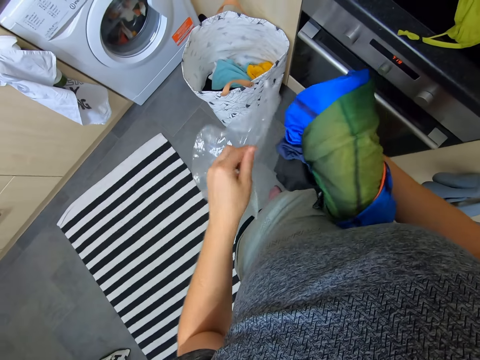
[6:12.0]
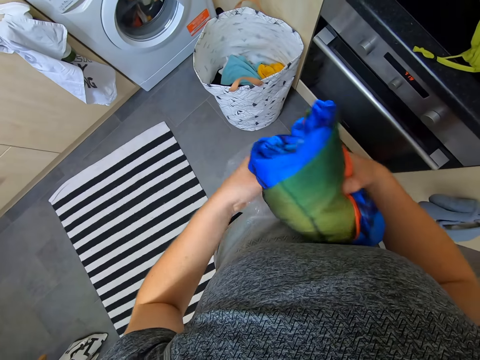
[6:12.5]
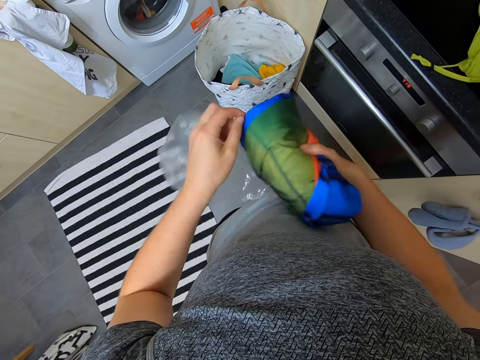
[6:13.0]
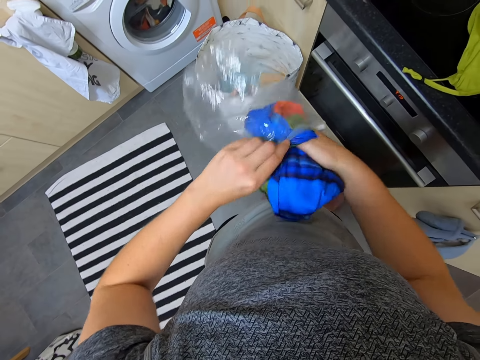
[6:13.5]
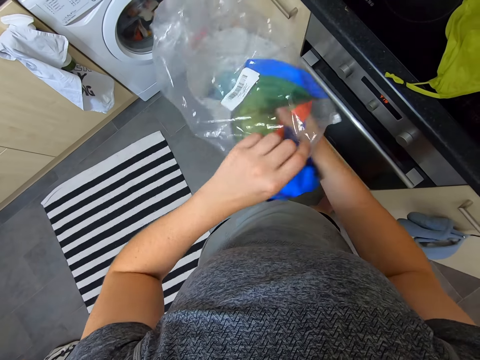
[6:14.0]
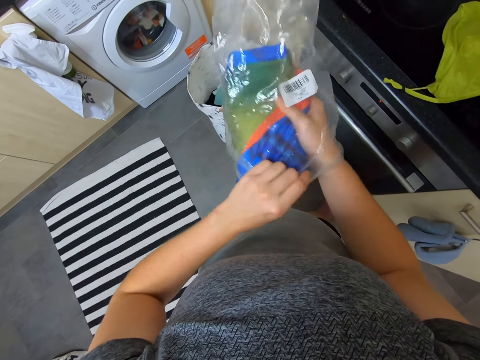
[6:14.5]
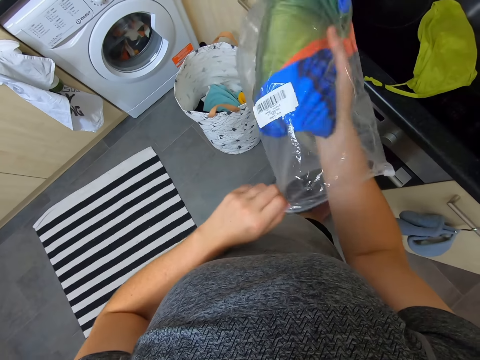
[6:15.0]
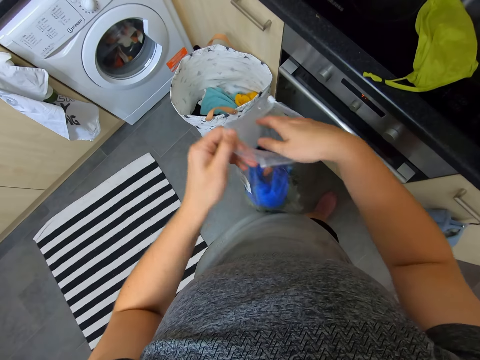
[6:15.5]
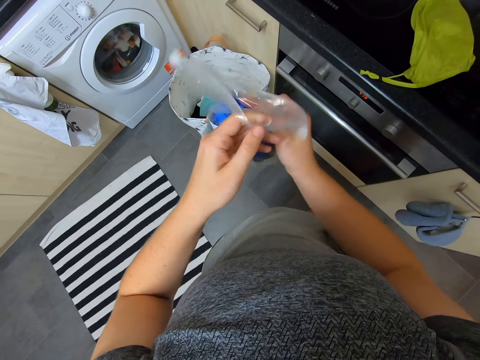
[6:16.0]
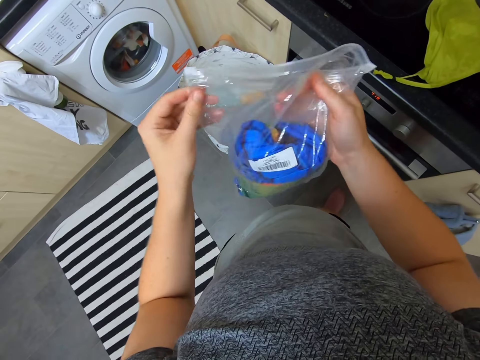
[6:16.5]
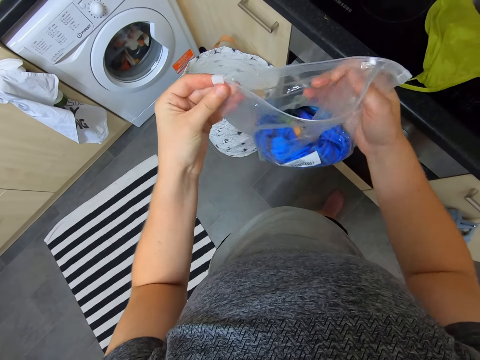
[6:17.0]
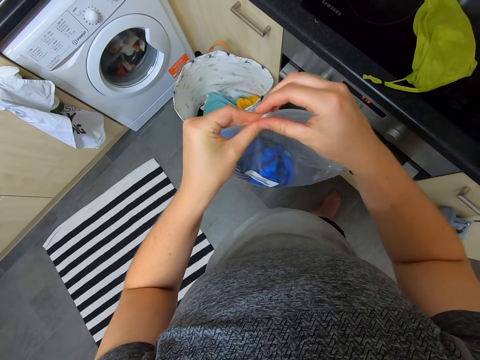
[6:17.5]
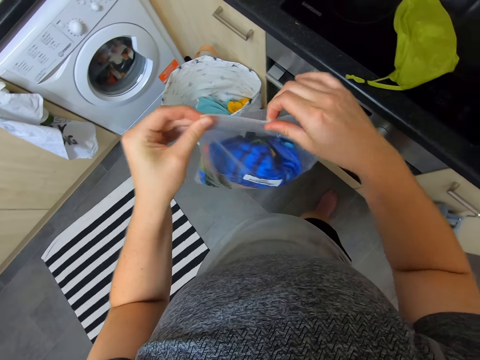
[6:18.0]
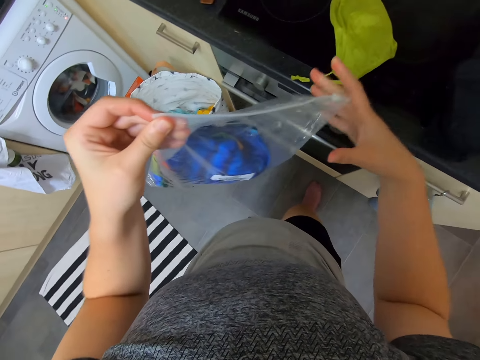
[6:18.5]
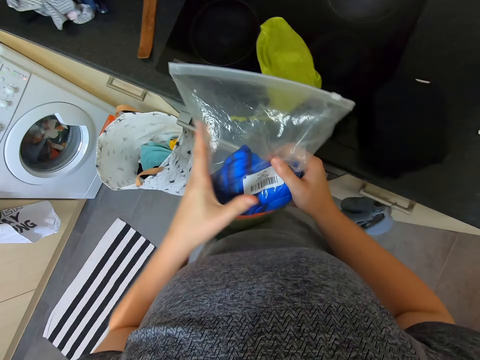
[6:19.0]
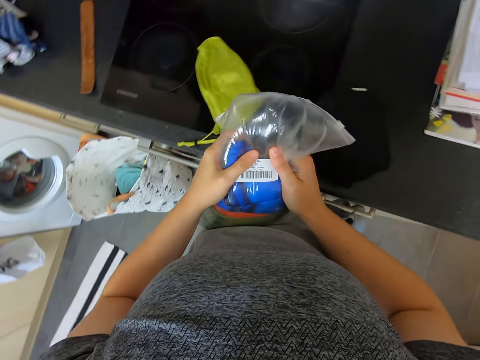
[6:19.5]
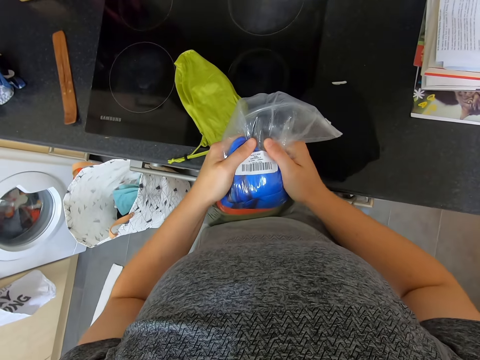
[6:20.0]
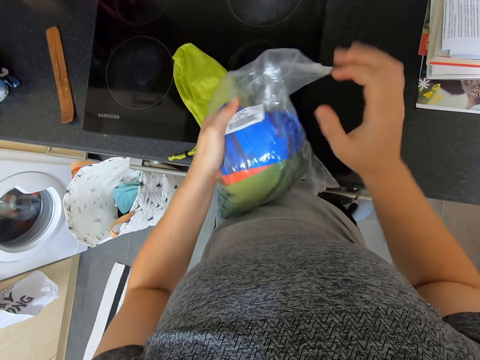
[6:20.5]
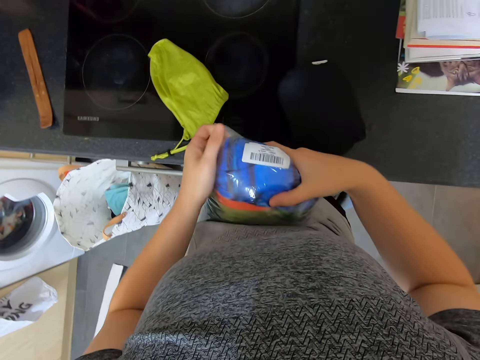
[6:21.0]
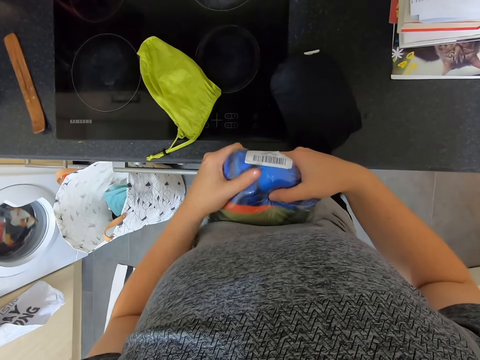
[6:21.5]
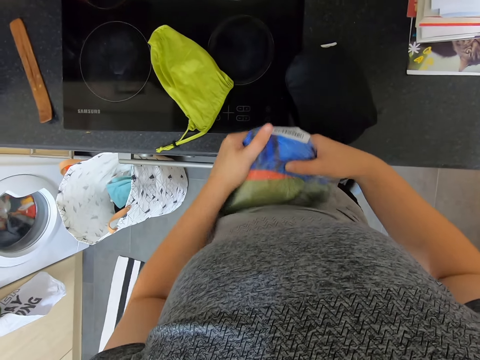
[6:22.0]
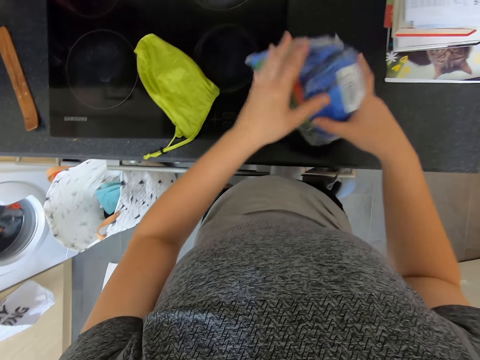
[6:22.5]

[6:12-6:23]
The camera wearer opens the paper or polythene bag. They put clothes in the paper. They close the paper, press the paper and fold the paper.

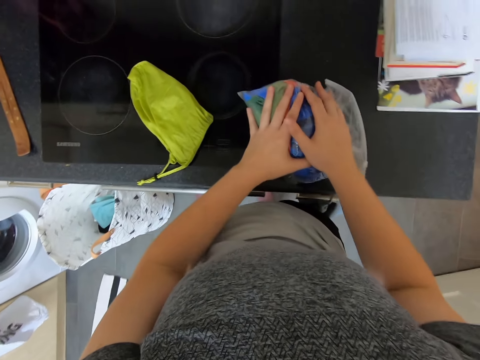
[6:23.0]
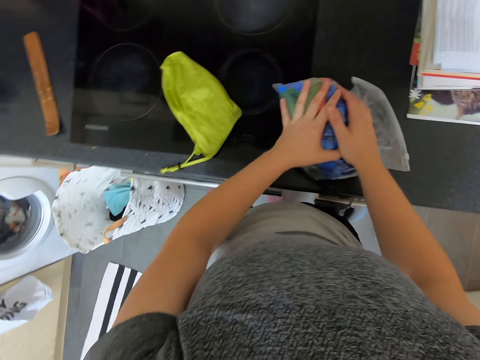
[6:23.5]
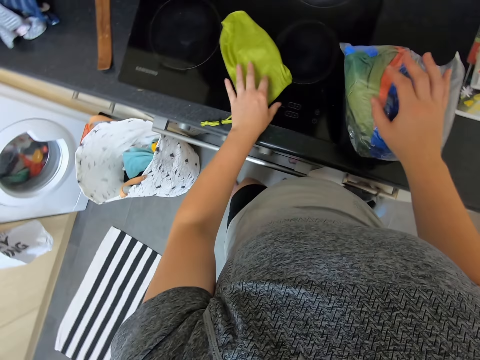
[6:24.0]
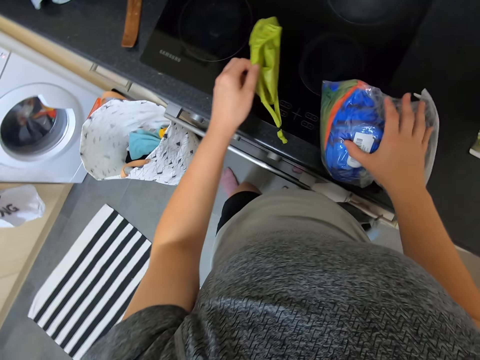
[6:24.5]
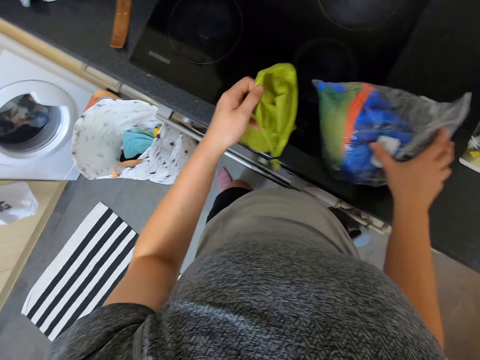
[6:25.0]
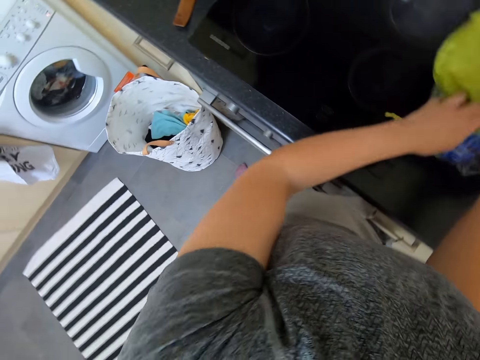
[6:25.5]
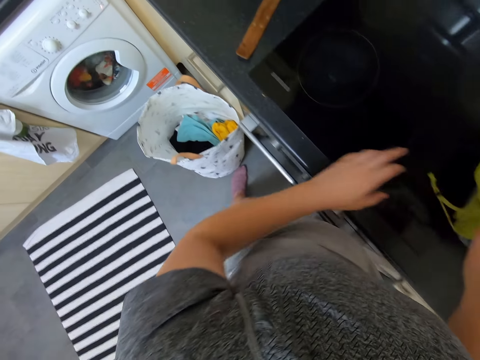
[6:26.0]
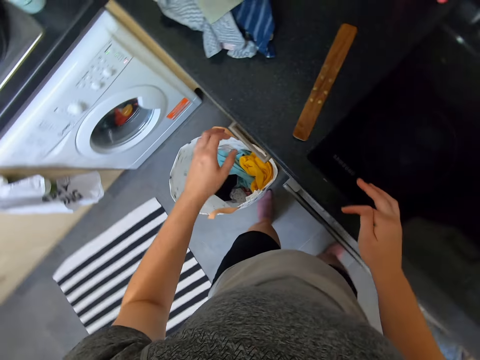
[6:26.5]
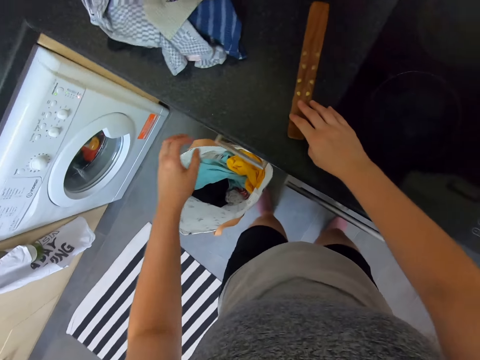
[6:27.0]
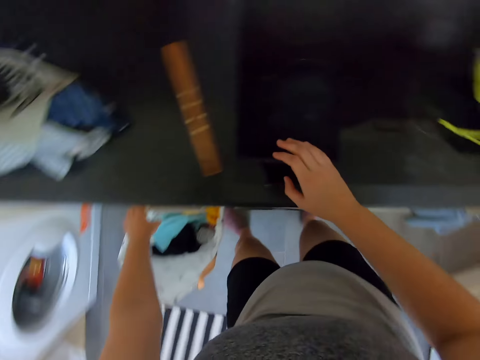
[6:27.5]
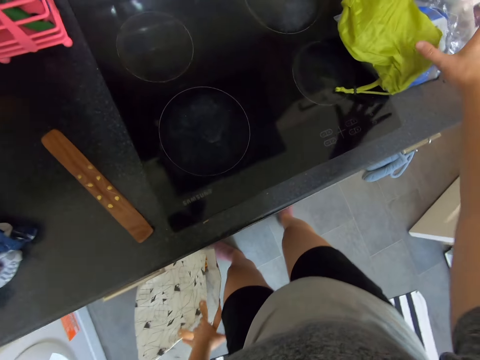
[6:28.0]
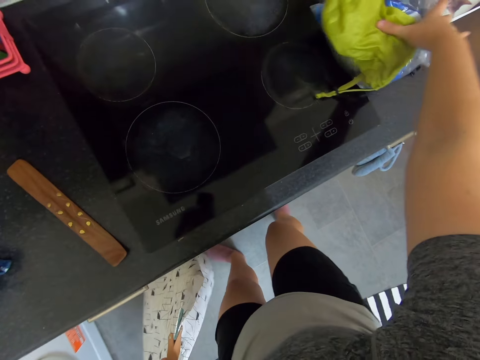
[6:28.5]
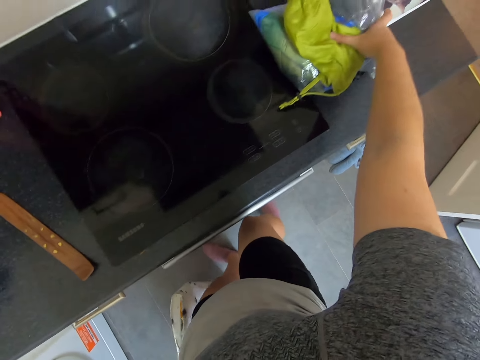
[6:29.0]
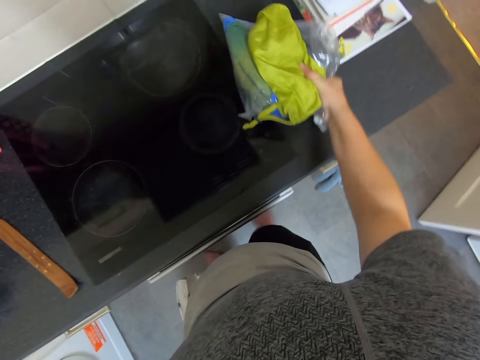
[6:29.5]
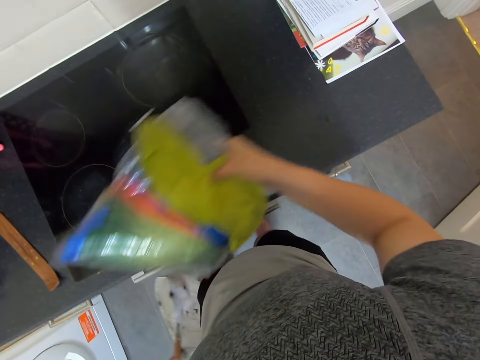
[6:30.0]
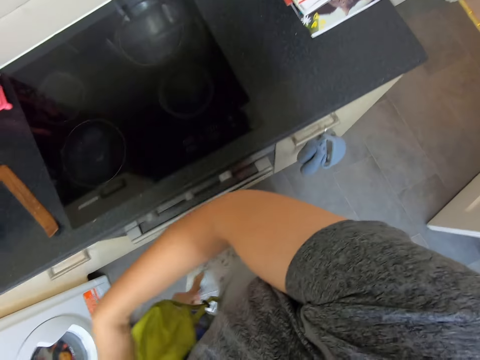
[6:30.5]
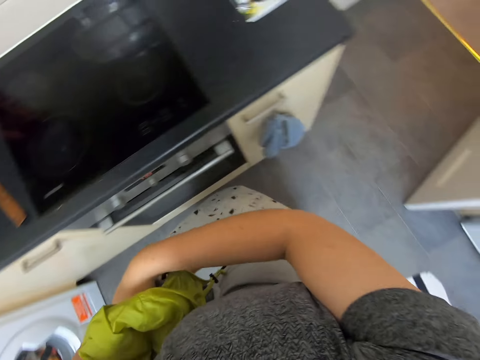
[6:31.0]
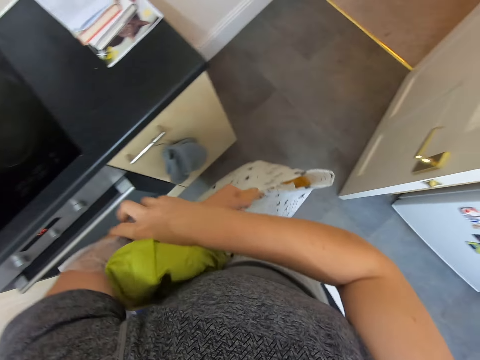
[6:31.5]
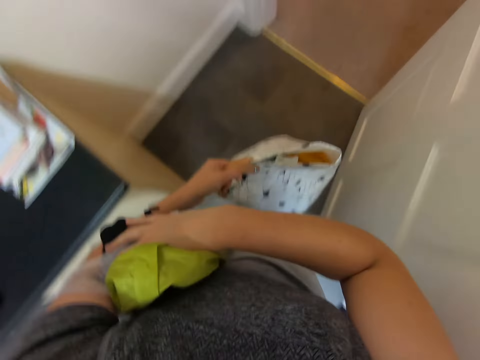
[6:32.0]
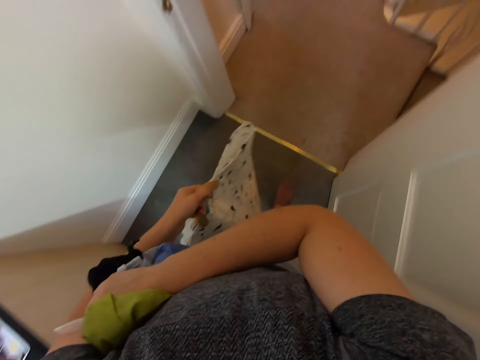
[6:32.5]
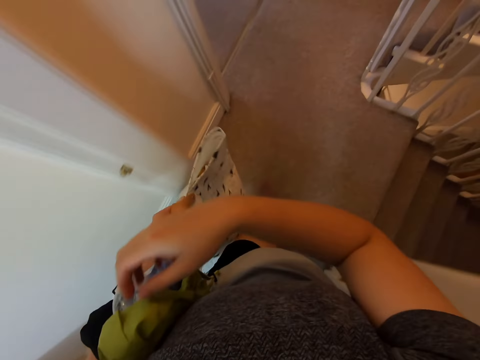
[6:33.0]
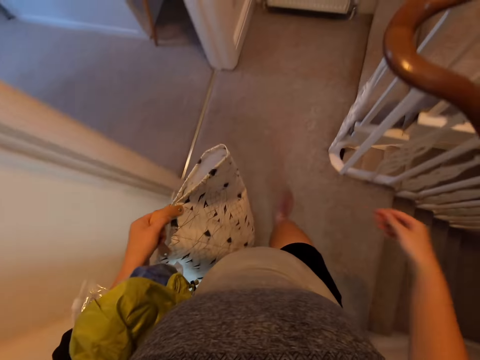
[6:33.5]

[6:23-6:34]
The camera wearer puts the paper or polythene bag on the countertop. They press the paper on the countertop. They pick up a bag on the countertop. They put the bag on the paper. They move around. They hold something on the countertop. They move around. They pick up the paper on the countertop. They pick up the bag on the countertop. They pick up a bag on the floor. They walk around.

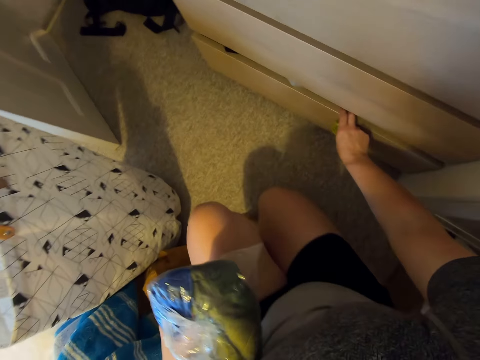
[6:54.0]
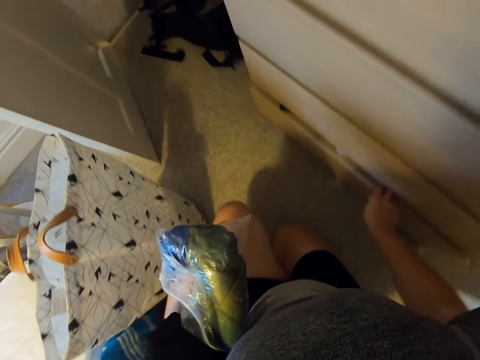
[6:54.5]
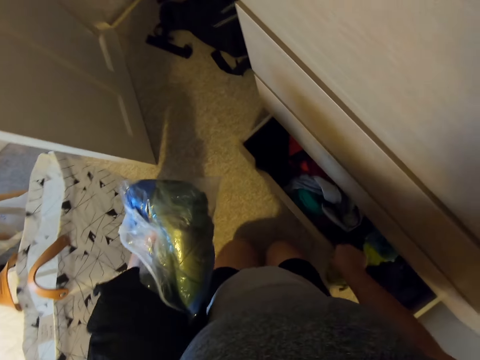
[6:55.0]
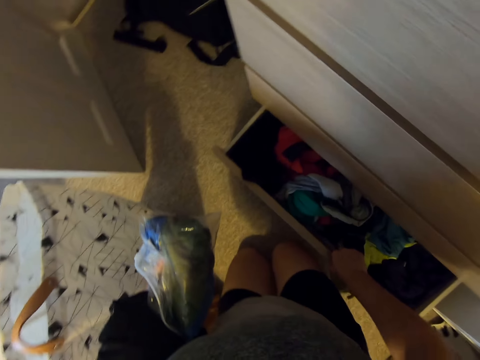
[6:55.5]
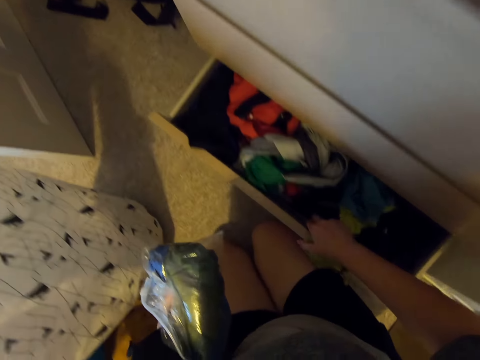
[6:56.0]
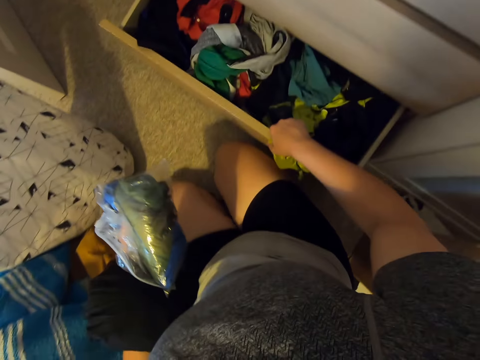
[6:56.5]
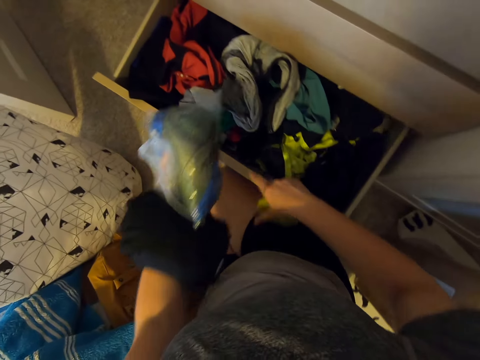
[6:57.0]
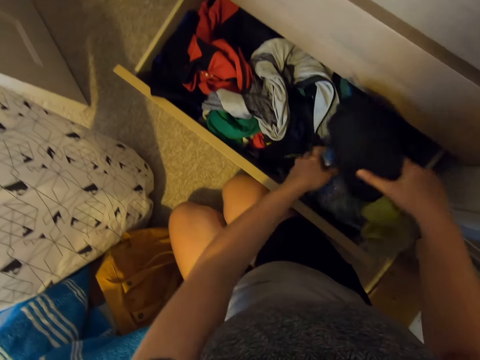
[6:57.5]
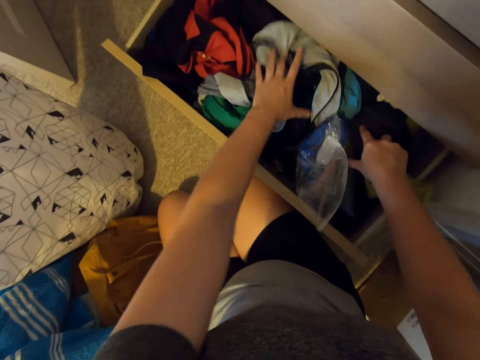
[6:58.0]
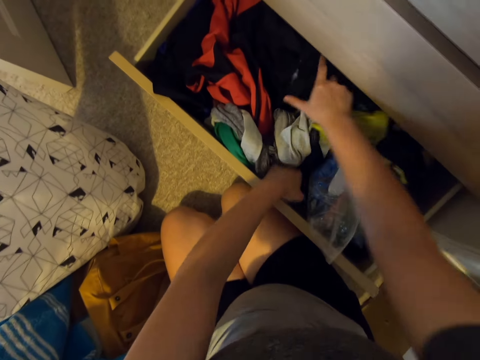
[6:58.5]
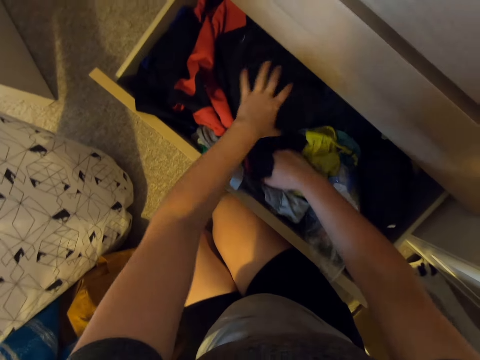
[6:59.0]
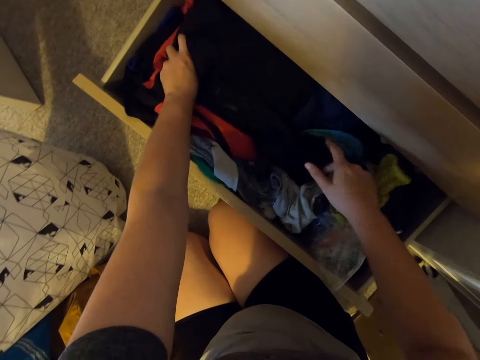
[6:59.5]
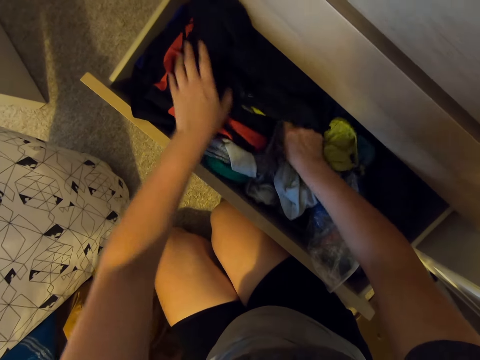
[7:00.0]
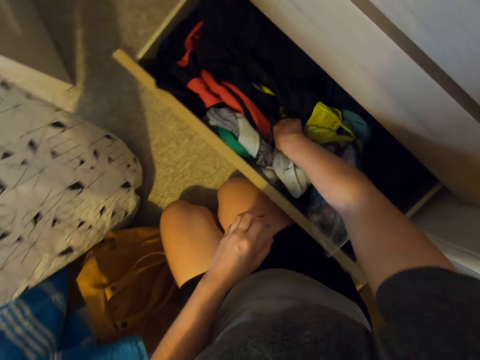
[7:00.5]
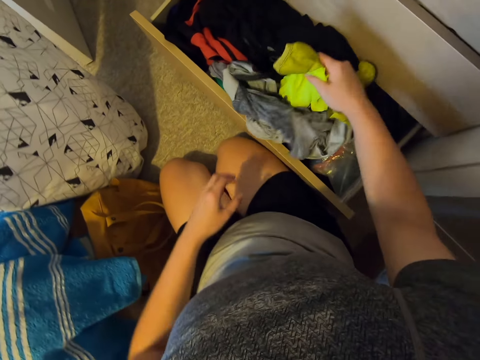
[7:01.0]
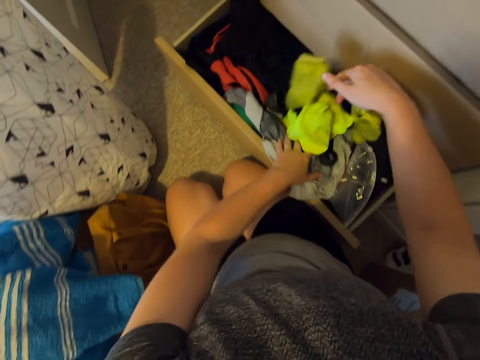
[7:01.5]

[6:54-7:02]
The camera wearer opens a drawer. They kneel on the floor. They pull the drawer. They put a paper in the drawer. They put polythene bags in the drawer. They move clothes in the drawer. They search inside the drawer.
